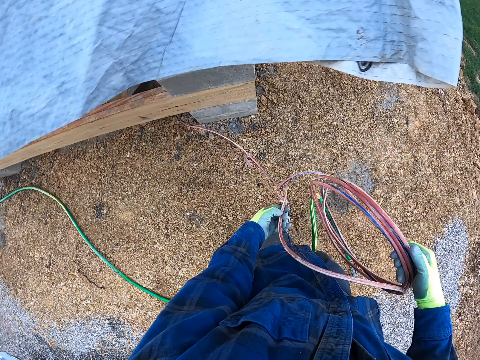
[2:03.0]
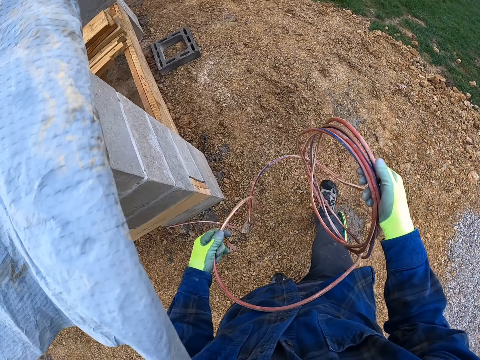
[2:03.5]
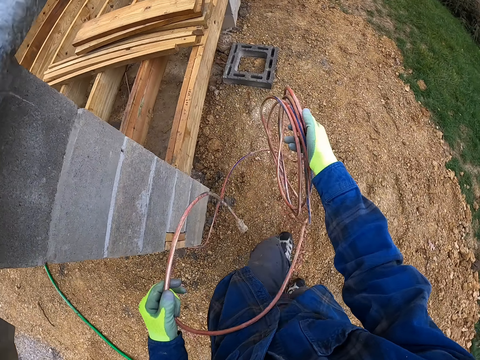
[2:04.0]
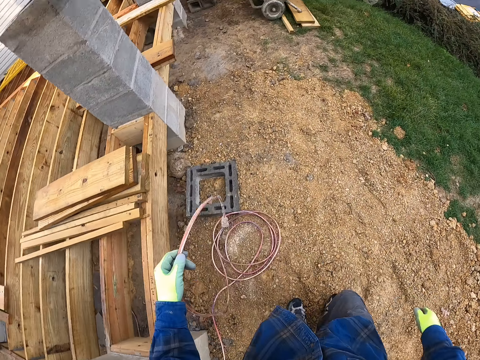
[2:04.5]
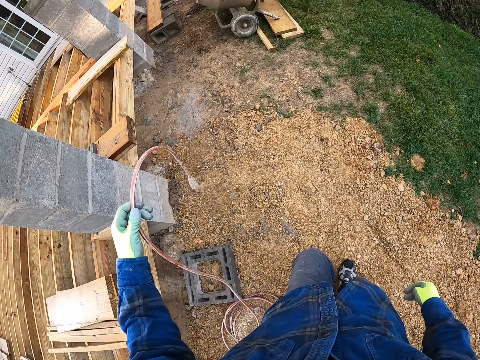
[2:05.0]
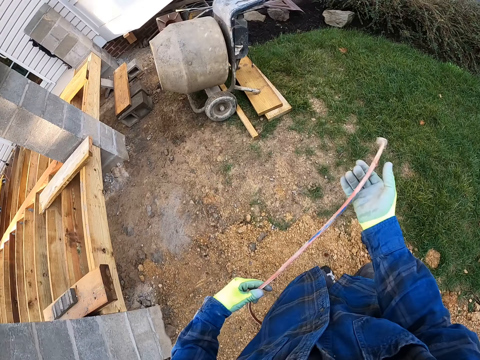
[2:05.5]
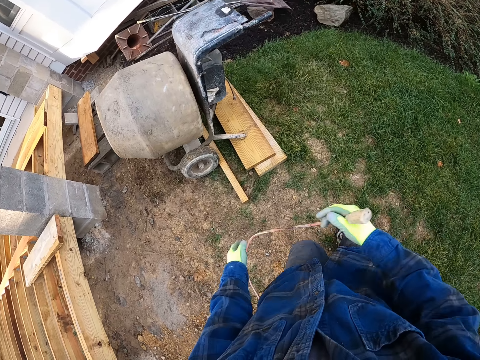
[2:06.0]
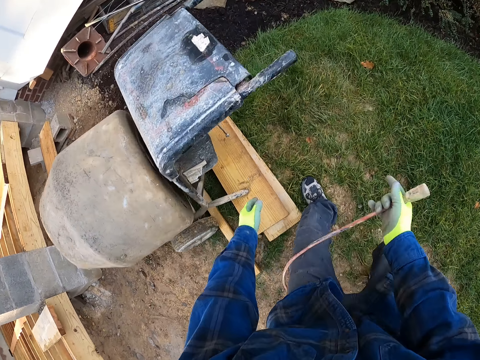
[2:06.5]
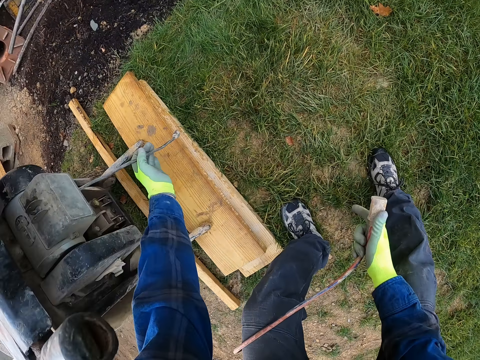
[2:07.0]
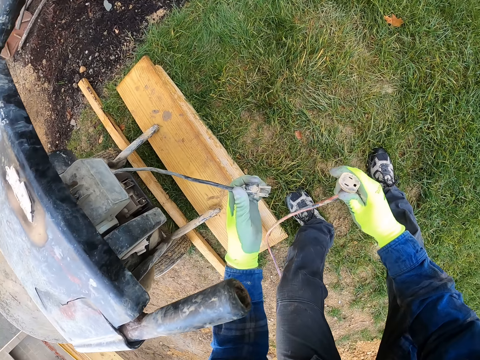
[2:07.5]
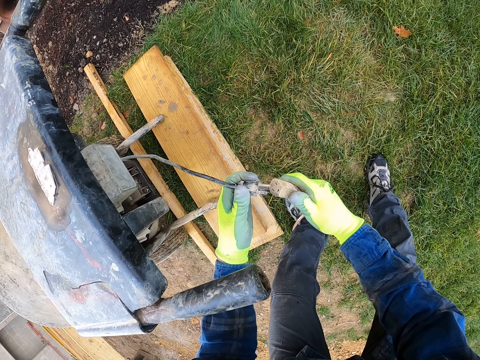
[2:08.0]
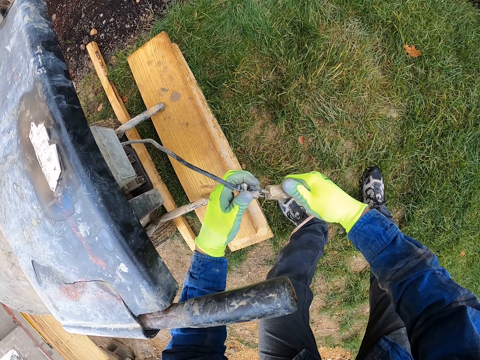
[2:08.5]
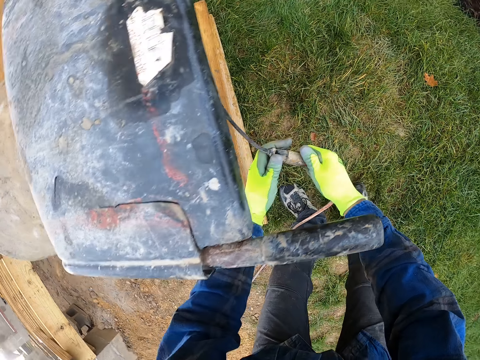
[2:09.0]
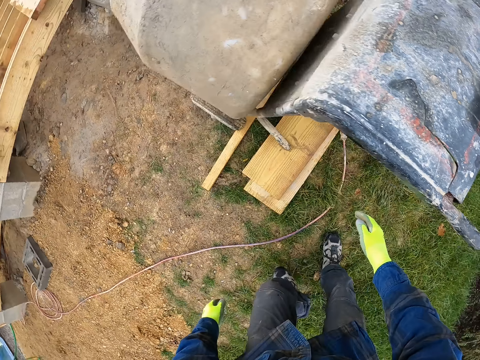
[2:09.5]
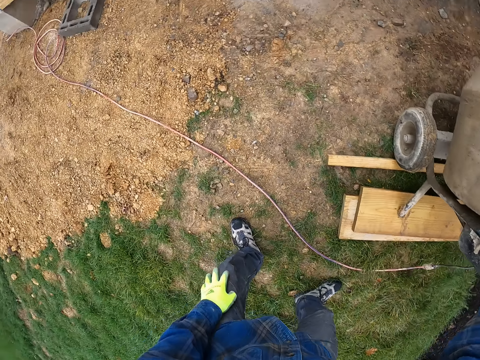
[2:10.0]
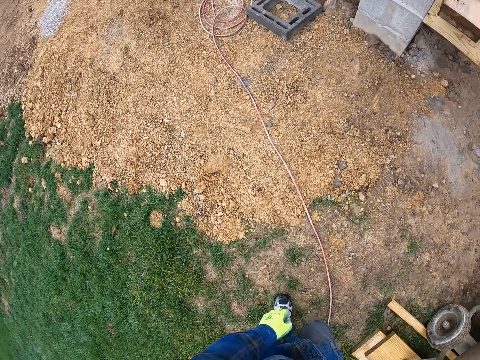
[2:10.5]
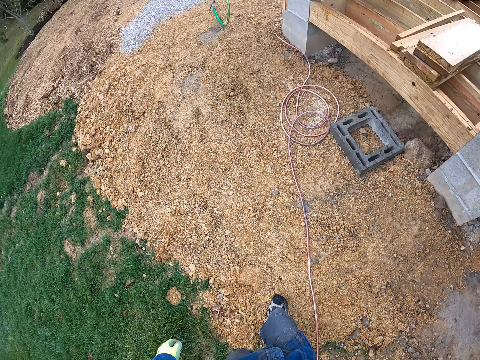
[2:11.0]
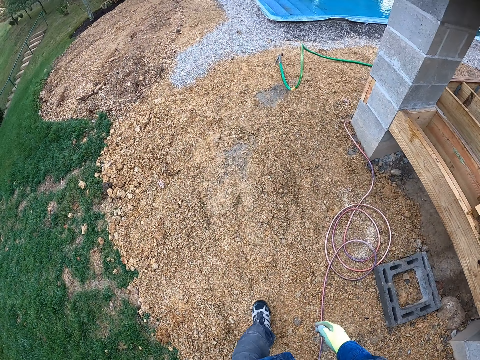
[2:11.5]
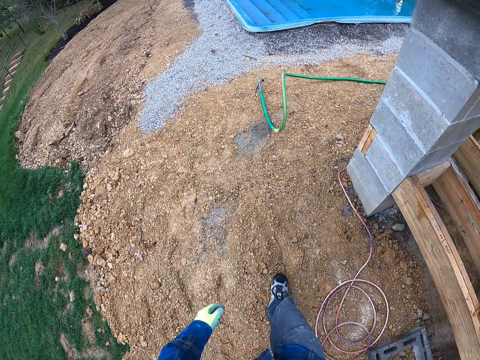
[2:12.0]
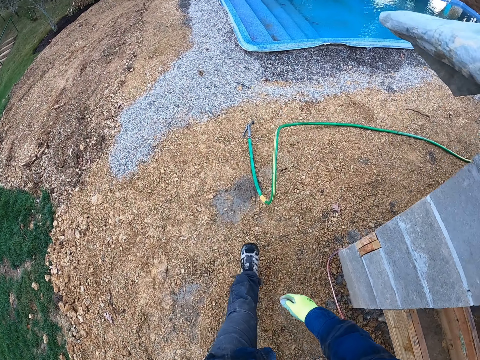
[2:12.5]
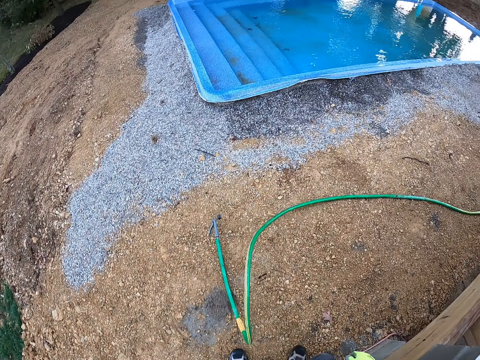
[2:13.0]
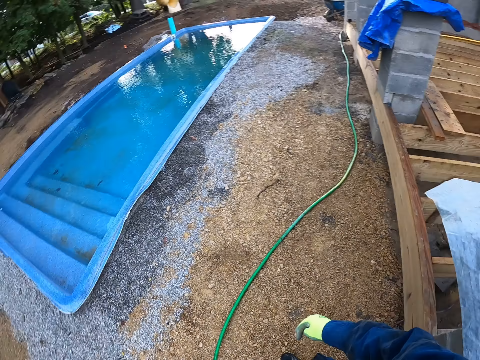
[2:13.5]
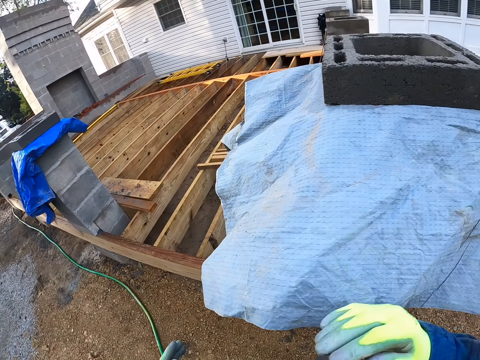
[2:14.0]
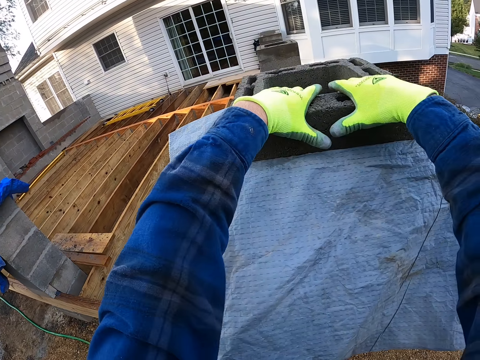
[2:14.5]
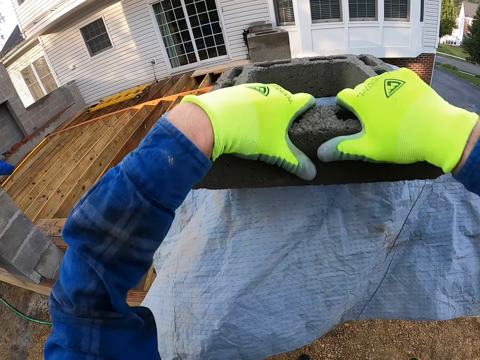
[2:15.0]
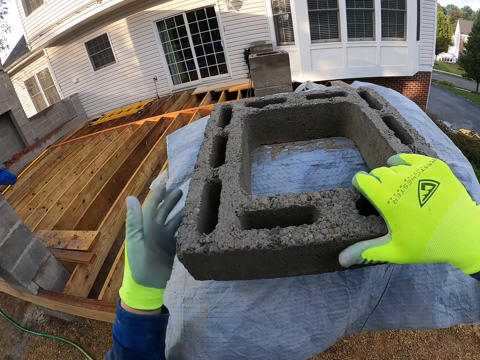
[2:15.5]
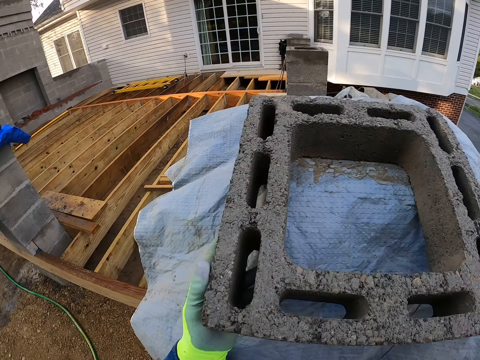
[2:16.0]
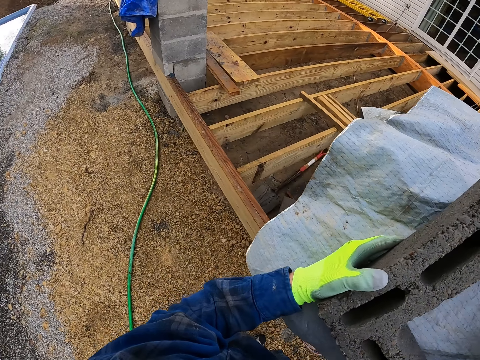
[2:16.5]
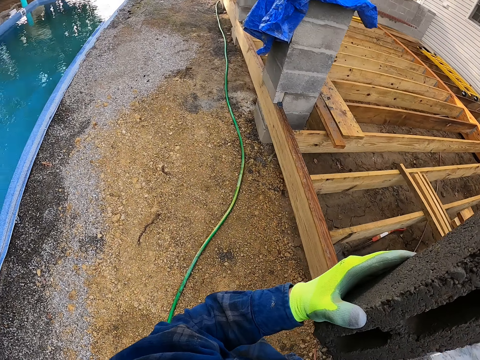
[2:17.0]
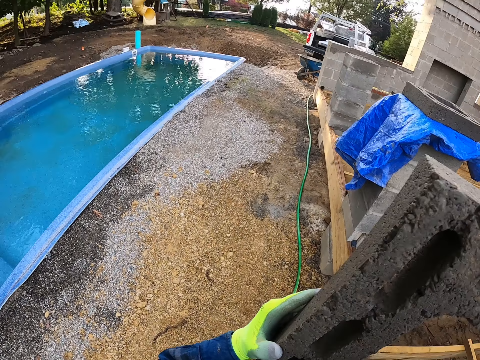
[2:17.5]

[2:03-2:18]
The camera wearer drags the wire to a side of the building with his hands. He walks around the construction site. He drops a part of the wire on the floor. He moves the wire plug from his left hand to his right hand. He picks up a plug from the concrete mixer with his left hand. He connects the wire to a wire on the concrete mixer with his hands. He walks around the construction site. He drops the wires on the floor. He picks up a block on a sack.

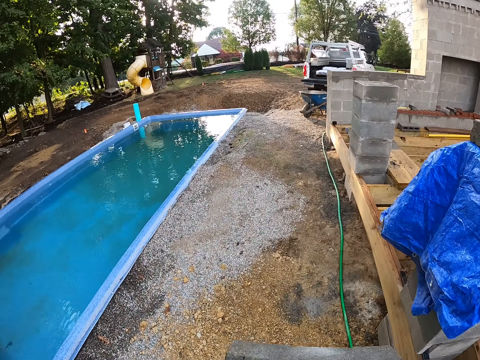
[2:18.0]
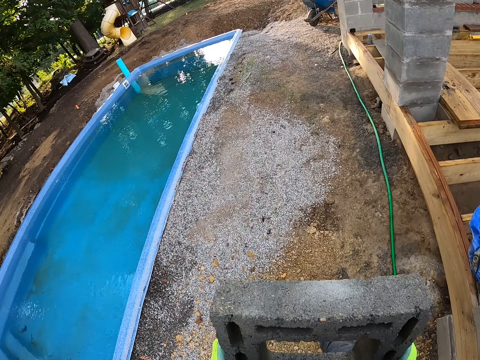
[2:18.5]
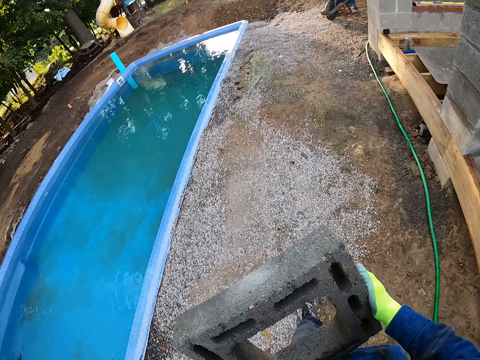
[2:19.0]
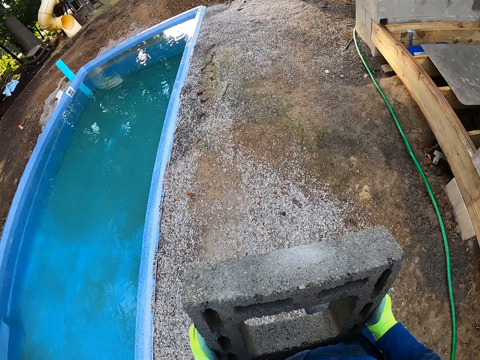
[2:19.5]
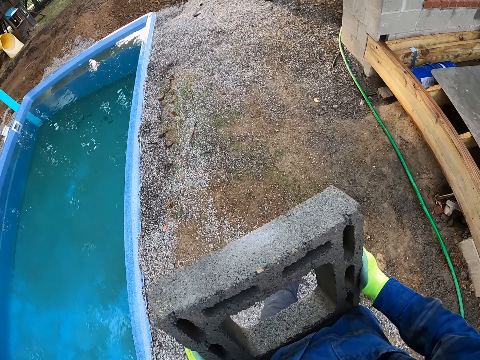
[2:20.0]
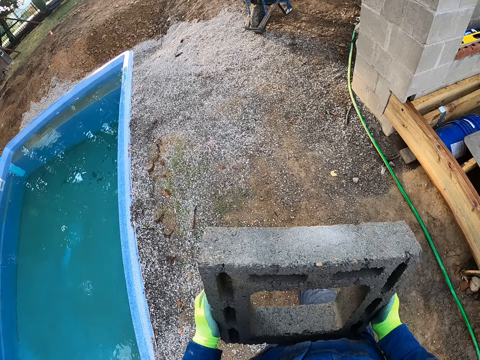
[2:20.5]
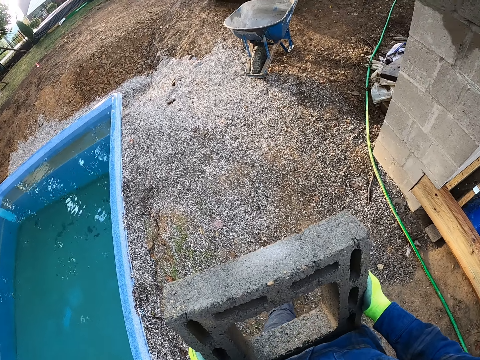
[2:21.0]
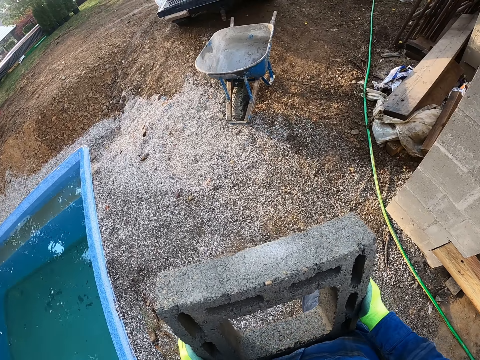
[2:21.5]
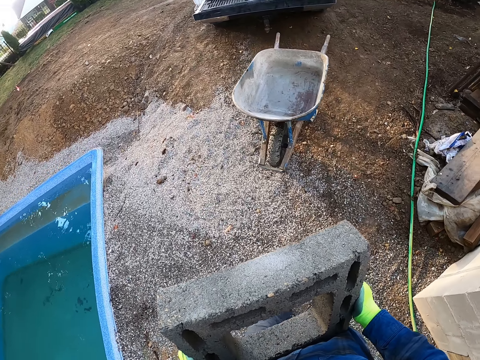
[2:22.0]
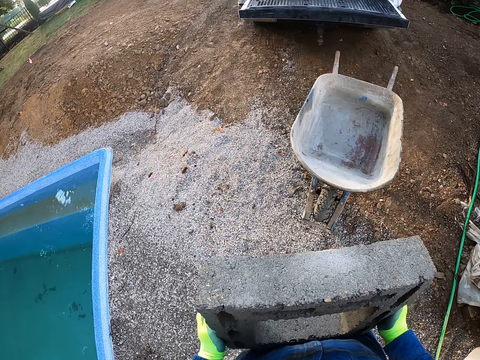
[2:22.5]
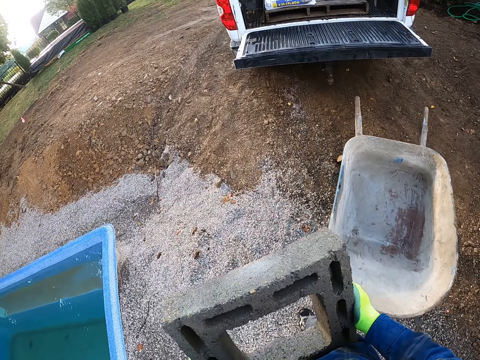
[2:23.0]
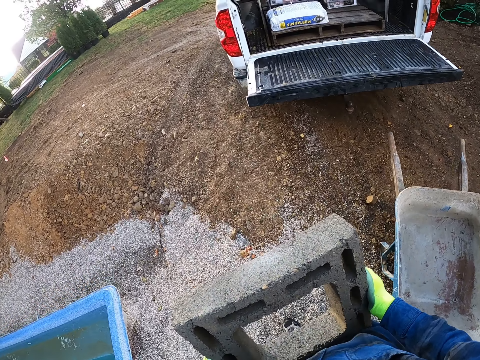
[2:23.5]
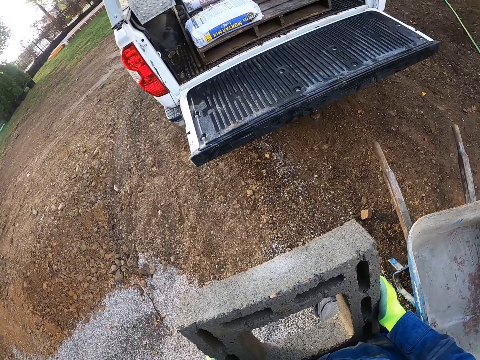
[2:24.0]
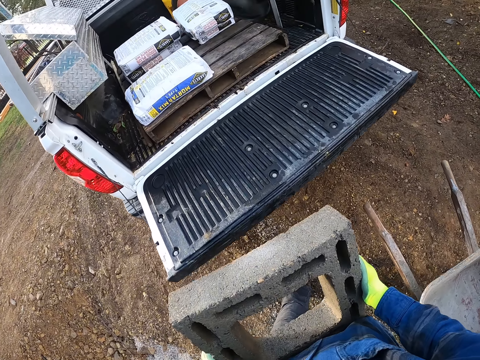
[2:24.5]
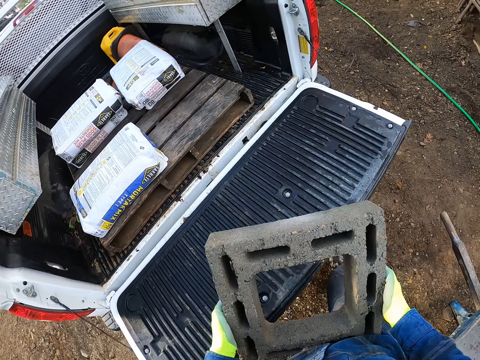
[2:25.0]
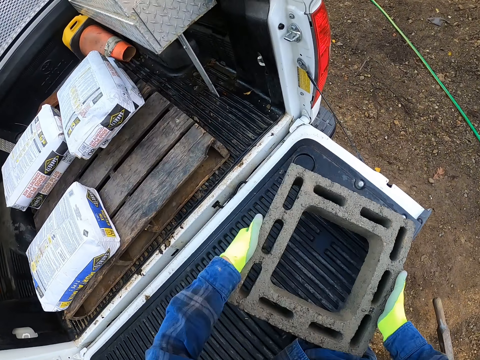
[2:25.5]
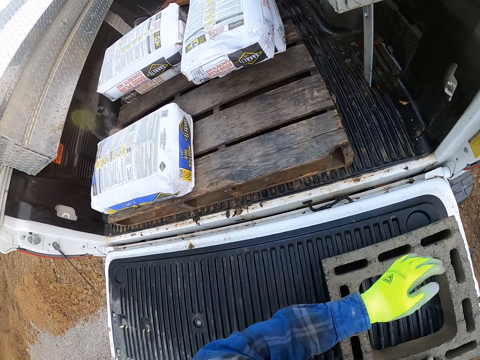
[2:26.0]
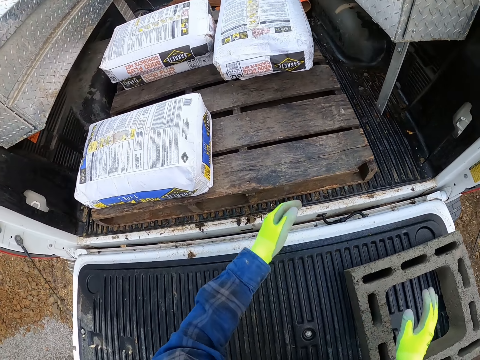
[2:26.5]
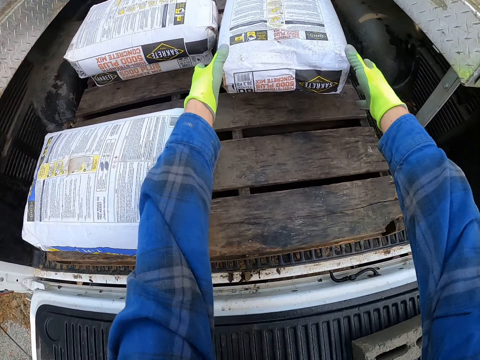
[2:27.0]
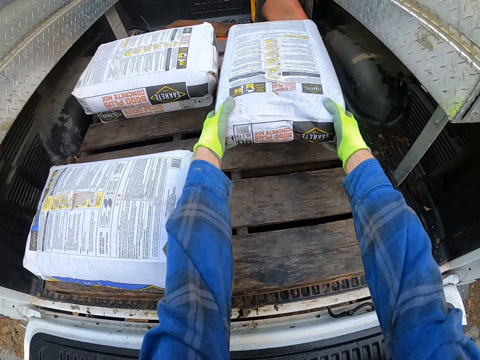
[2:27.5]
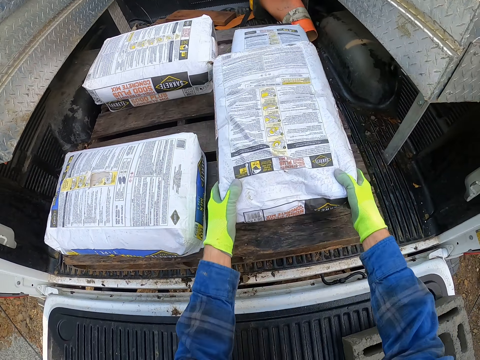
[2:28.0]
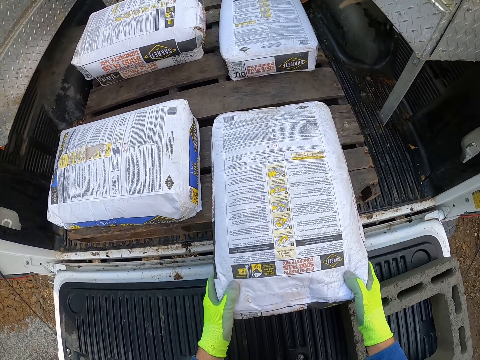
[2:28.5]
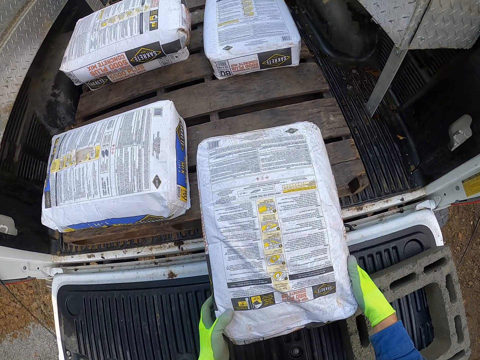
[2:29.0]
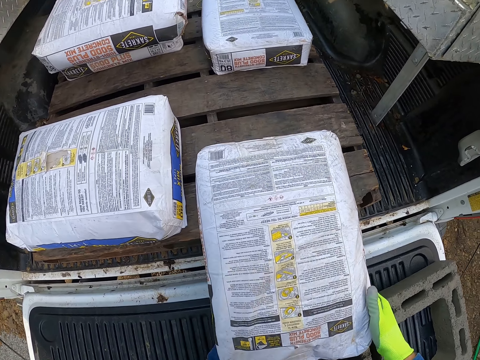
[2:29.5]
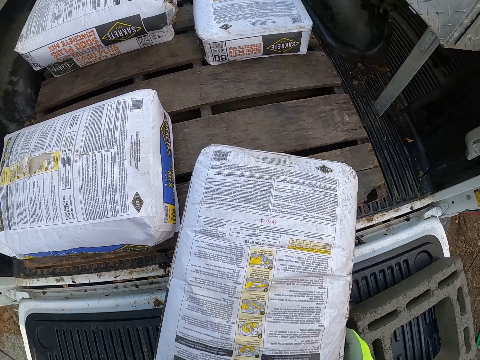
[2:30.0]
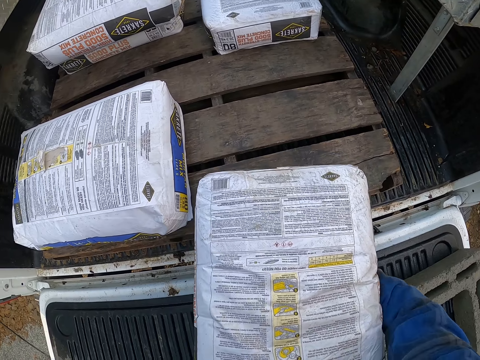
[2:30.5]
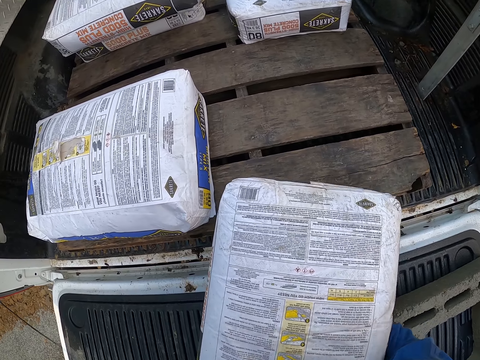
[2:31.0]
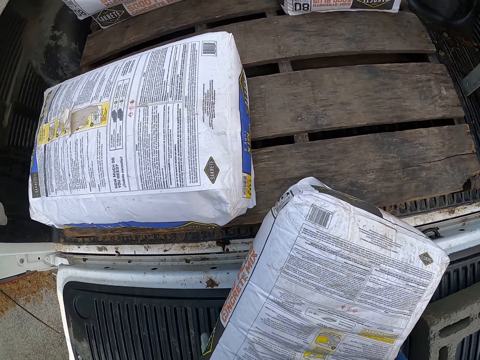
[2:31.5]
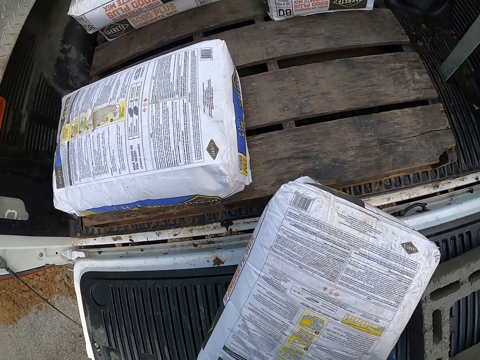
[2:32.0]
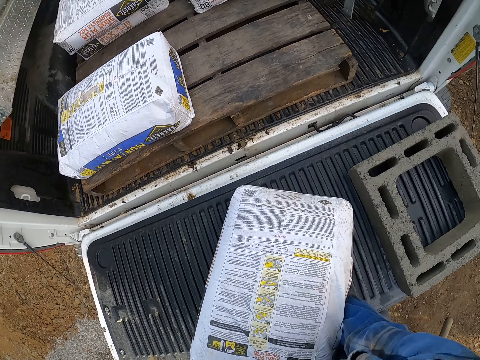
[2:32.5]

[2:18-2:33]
The camera wearer walks around the construction site. They place the block on a door of a pickup car. They pick up a bag of cement from the pickup.
